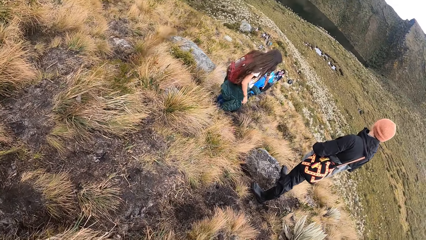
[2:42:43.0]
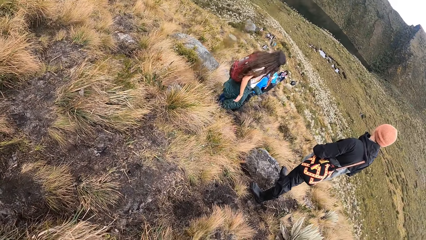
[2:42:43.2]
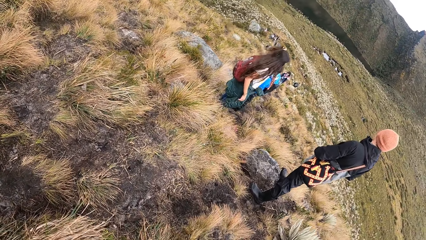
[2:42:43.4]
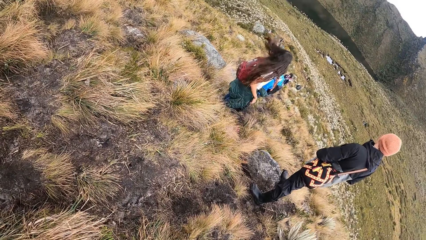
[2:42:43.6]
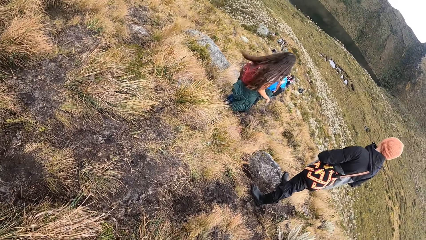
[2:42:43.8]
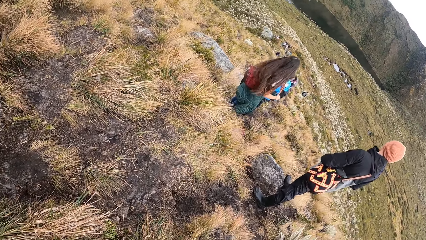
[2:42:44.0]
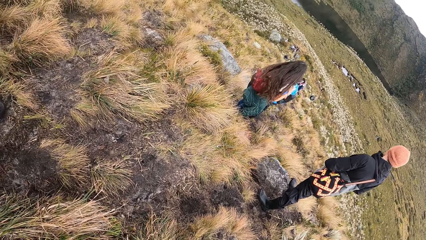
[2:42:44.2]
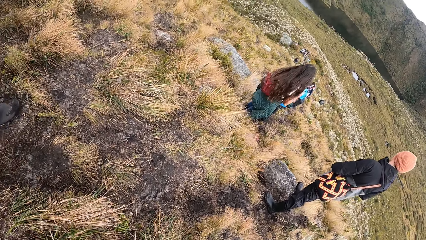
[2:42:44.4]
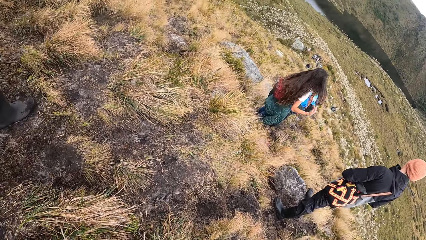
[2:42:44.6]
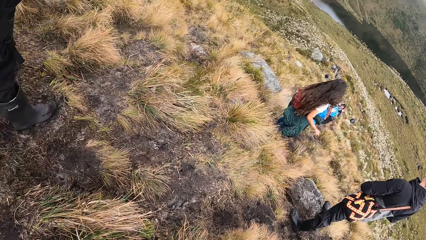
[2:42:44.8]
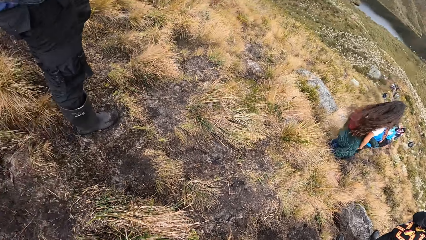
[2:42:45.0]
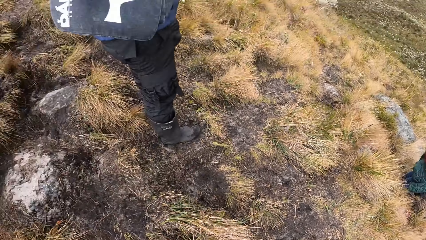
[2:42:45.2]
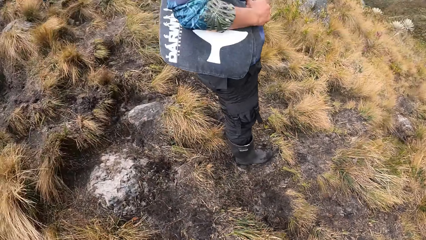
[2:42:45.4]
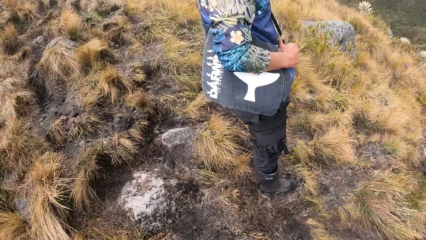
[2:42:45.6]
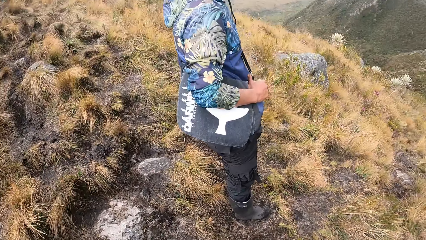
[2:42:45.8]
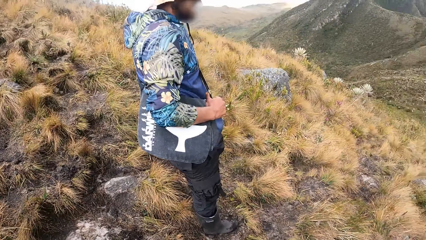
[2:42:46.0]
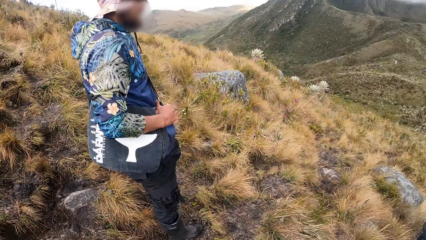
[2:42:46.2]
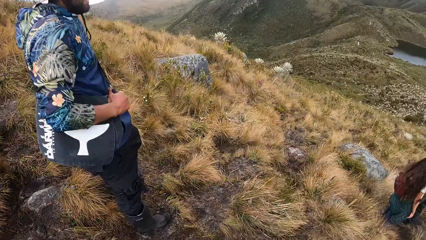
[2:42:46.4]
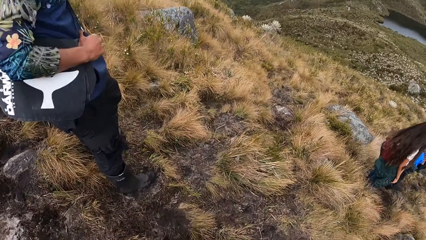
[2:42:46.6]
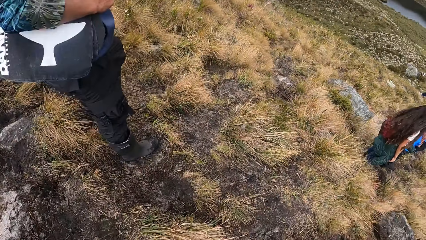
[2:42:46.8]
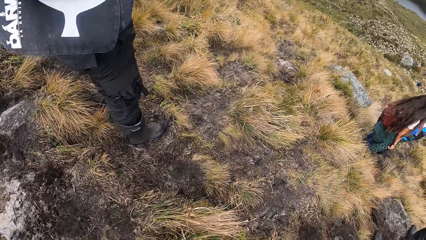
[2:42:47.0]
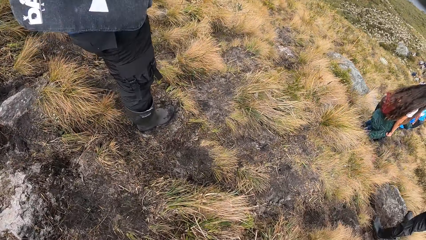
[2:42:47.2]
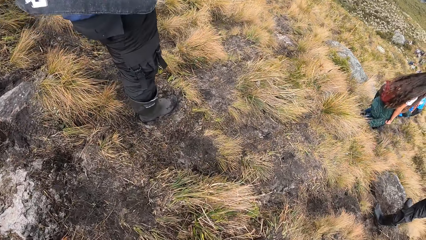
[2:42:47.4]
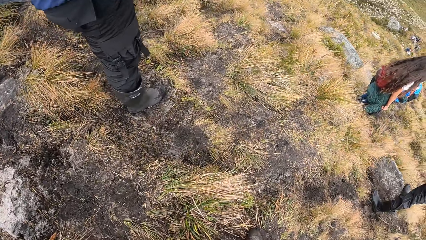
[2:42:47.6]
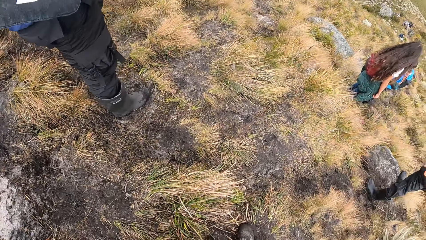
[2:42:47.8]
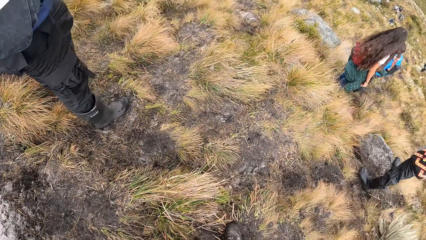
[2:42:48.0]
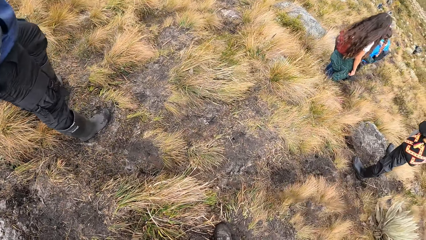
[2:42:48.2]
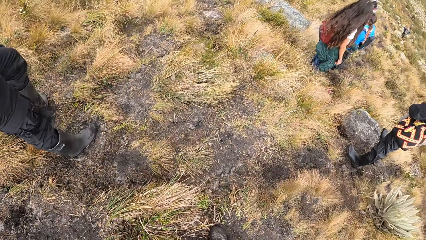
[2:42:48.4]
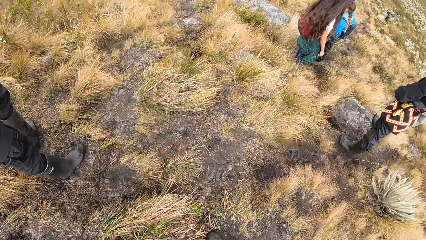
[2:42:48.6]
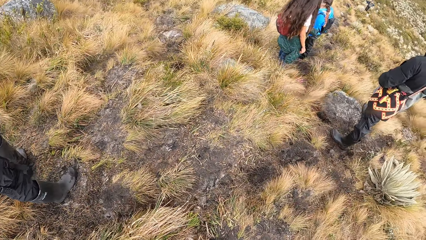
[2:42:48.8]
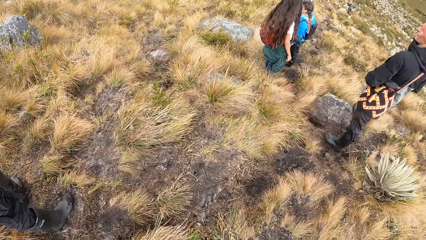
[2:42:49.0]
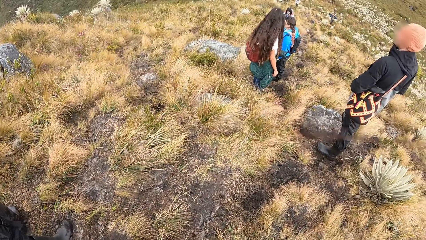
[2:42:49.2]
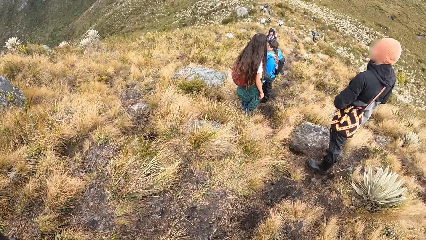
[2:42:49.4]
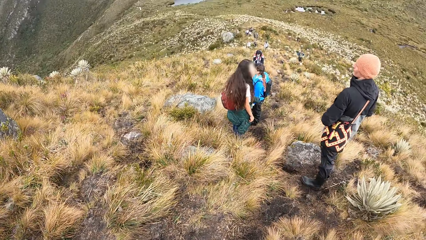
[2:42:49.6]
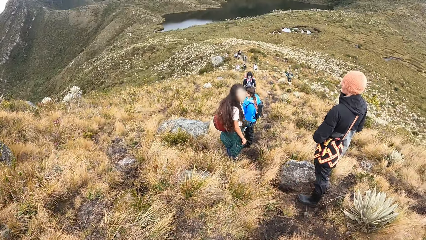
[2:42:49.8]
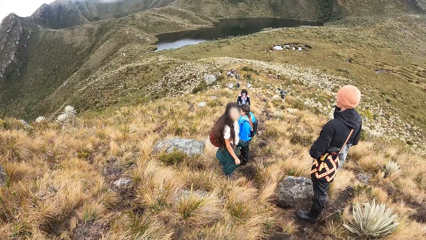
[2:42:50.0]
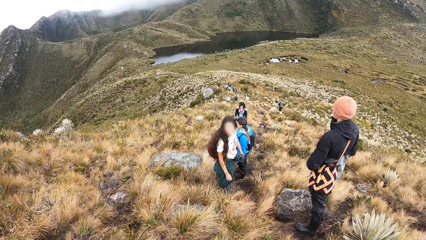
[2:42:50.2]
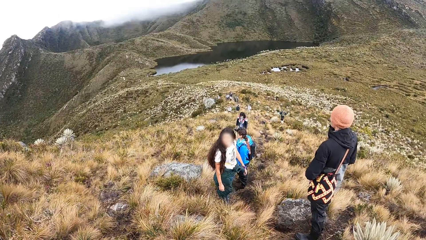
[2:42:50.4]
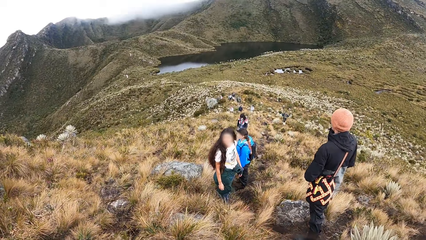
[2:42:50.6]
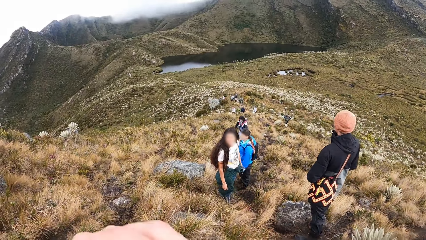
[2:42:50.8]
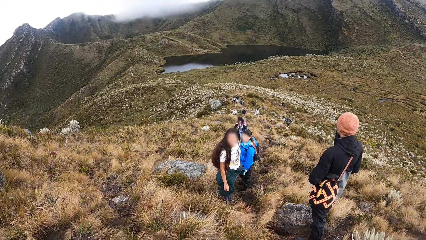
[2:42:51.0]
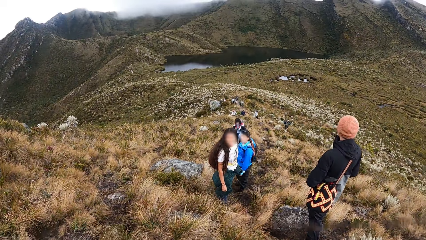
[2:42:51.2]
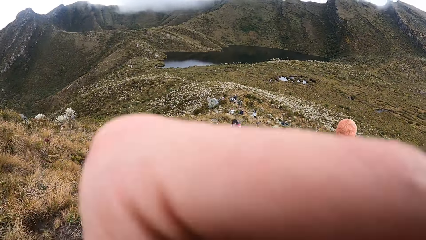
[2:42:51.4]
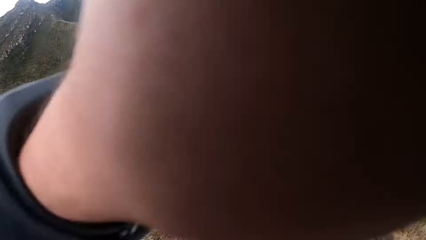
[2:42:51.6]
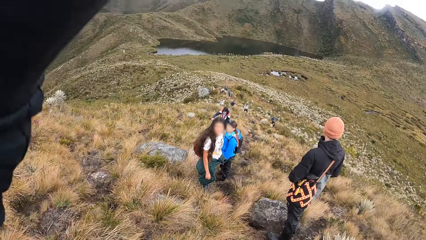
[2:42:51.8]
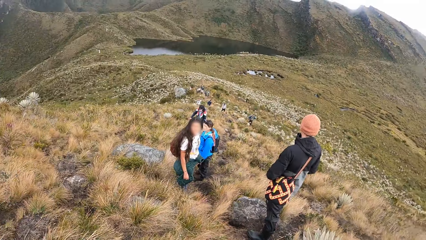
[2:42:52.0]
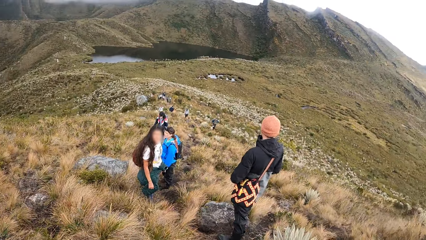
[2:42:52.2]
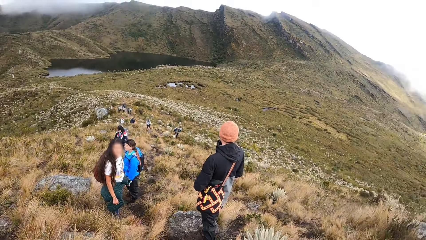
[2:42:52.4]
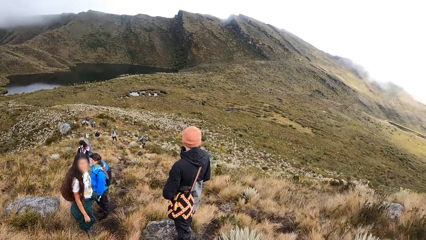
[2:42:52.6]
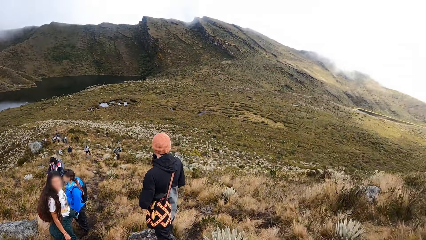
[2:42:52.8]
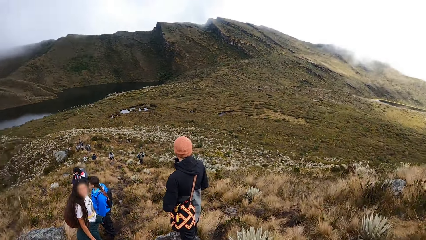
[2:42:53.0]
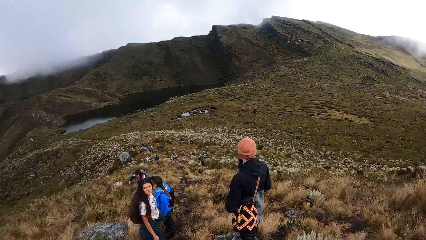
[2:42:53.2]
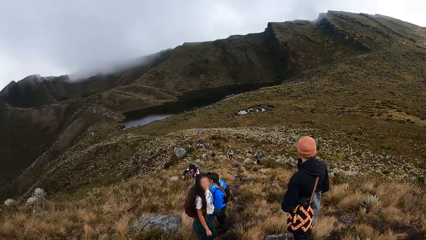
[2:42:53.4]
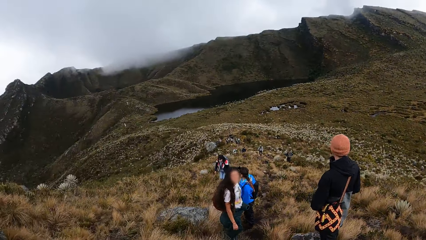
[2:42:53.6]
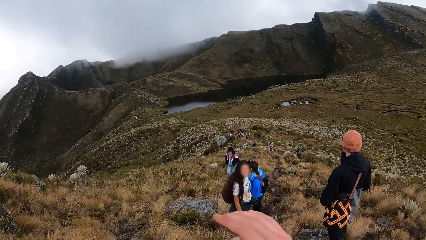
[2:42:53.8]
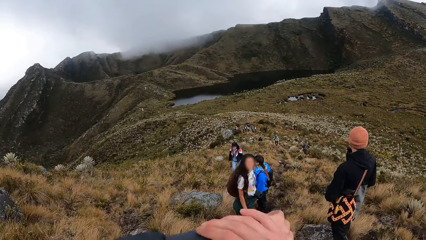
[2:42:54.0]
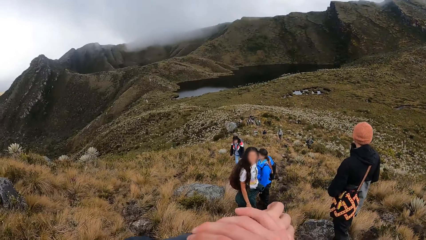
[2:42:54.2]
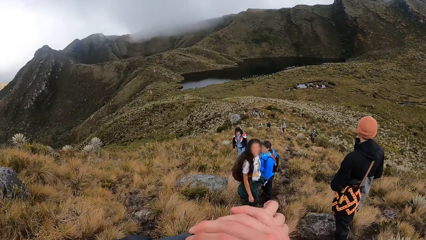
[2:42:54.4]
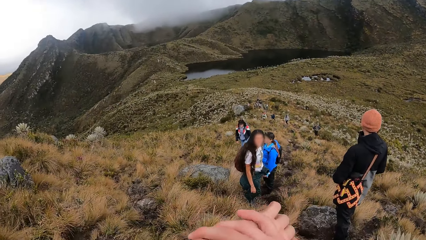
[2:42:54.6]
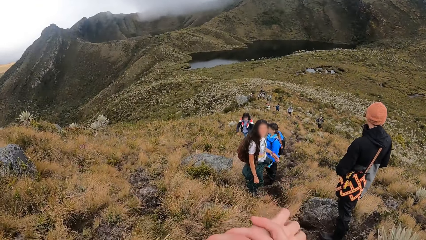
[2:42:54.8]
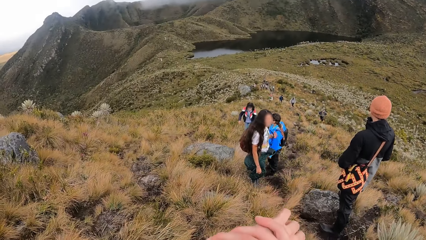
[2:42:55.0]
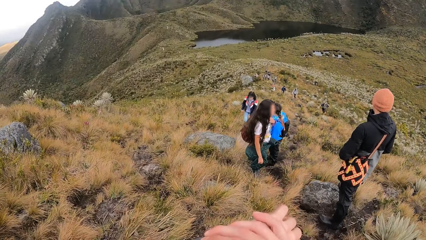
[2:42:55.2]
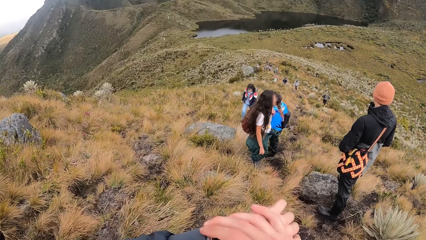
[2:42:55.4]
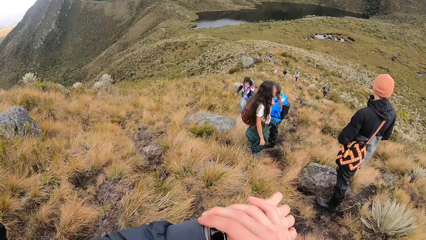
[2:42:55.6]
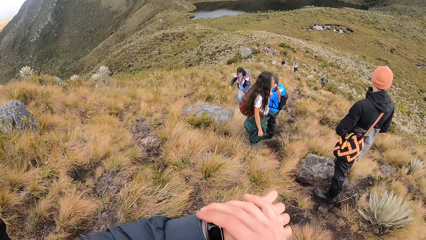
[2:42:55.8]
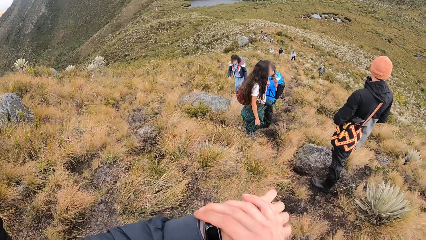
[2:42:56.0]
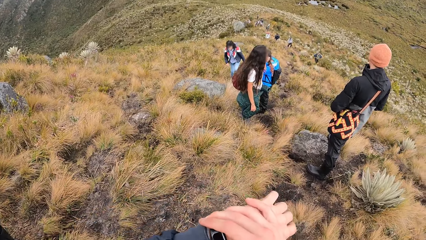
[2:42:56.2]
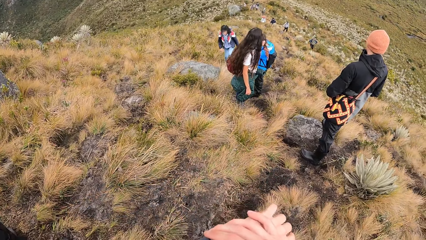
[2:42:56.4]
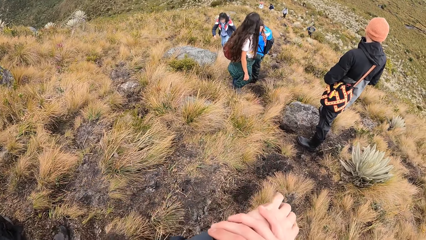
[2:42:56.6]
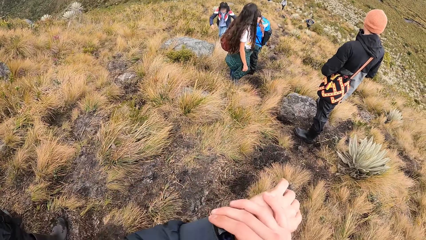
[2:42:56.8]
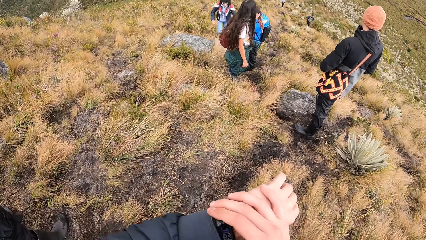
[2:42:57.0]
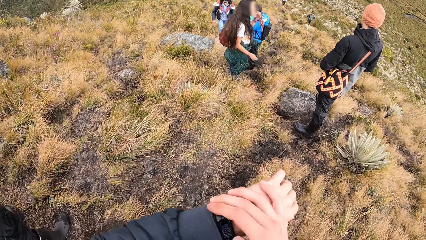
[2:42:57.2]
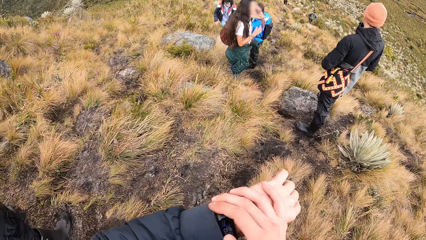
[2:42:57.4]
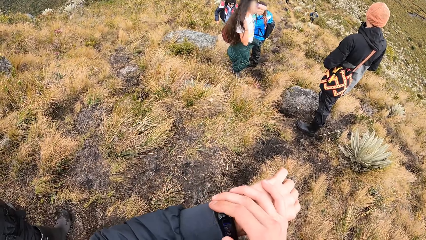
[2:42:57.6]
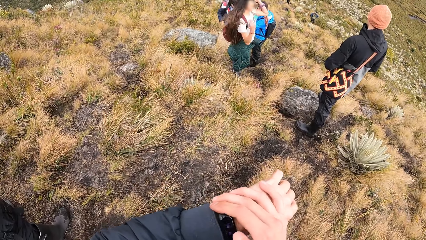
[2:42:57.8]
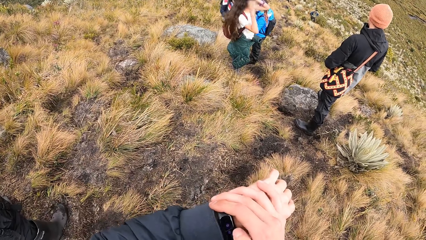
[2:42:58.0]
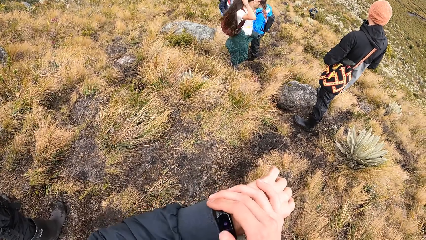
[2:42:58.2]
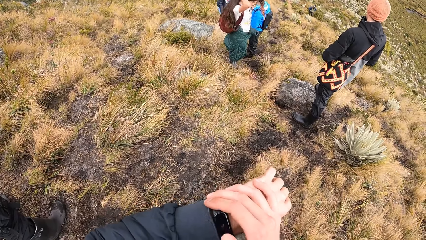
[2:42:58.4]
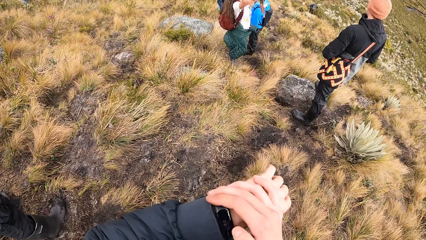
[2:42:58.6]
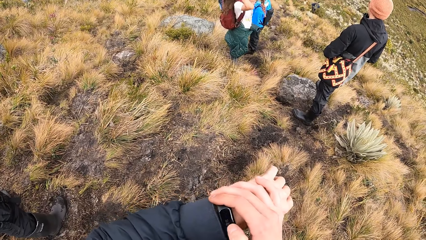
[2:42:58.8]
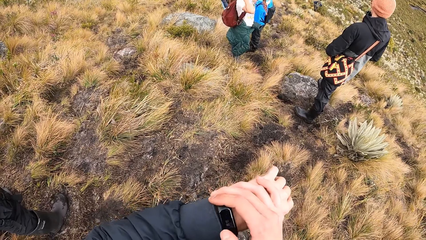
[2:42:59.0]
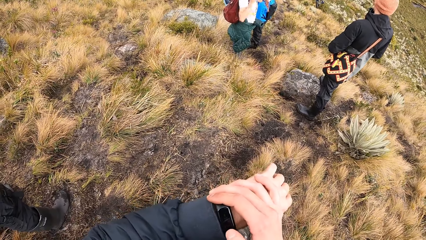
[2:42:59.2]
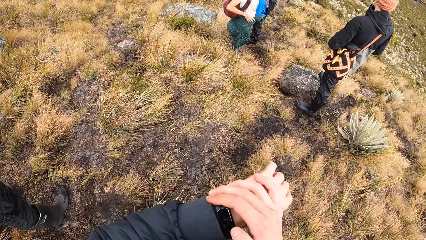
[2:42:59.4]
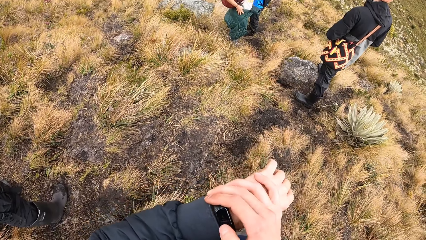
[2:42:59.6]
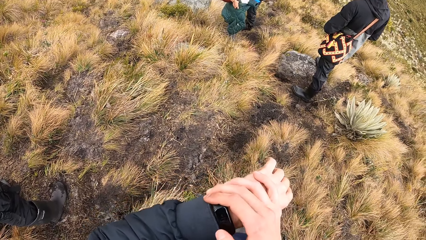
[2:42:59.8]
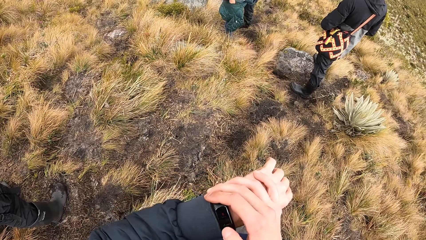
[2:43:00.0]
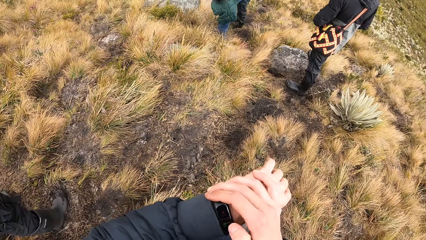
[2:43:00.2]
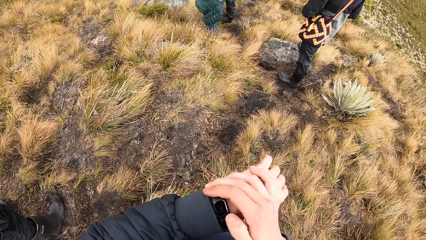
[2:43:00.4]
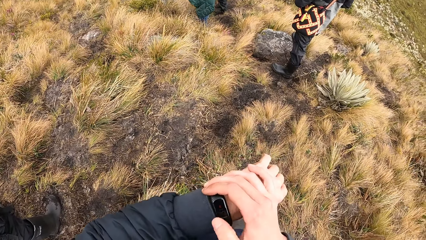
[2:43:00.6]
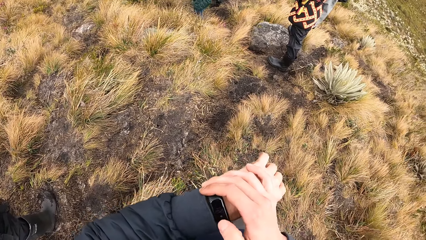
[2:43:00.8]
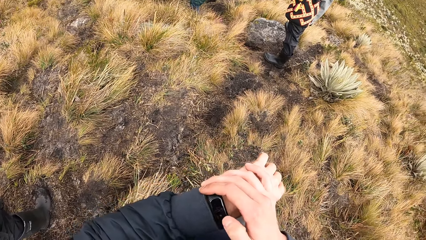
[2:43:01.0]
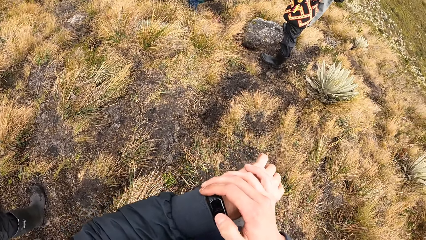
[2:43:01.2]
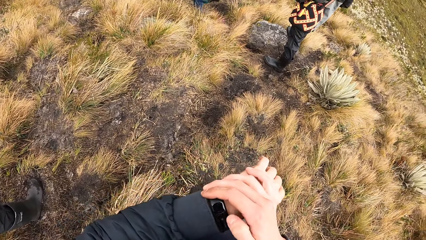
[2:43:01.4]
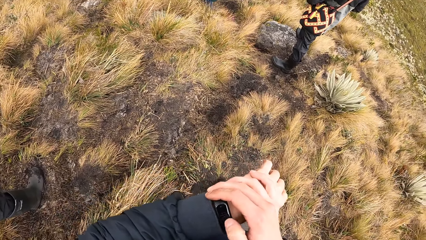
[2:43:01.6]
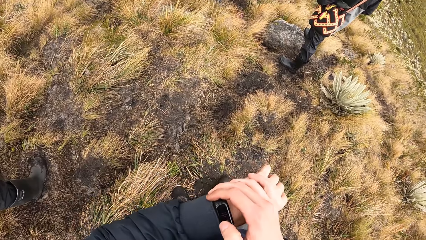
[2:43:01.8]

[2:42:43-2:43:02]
The camera wearer looks at the wrist watch. He scrolls the wrist watch. He operates the watch in his left hand with his right hand.
